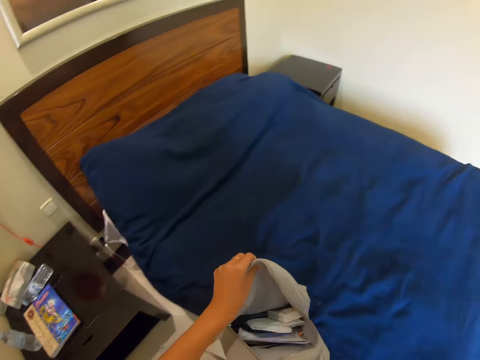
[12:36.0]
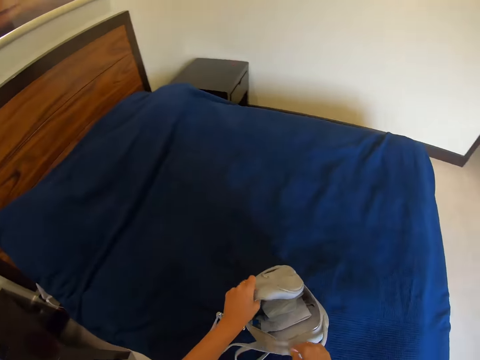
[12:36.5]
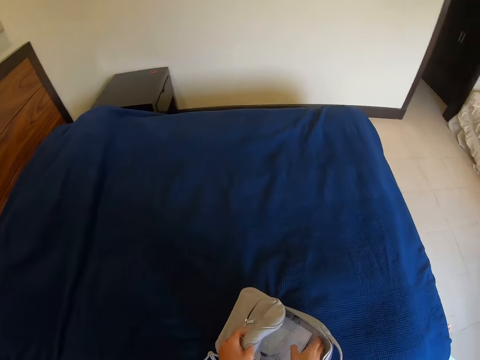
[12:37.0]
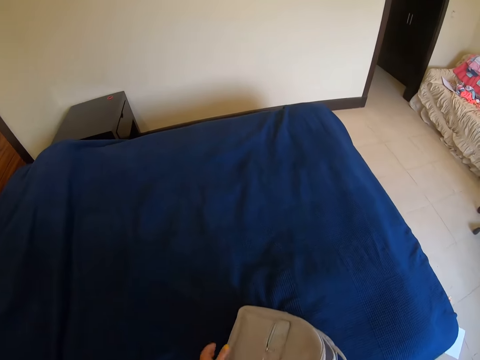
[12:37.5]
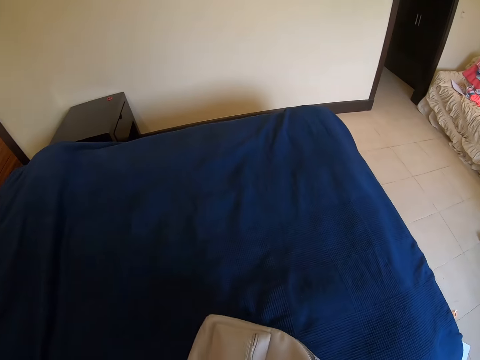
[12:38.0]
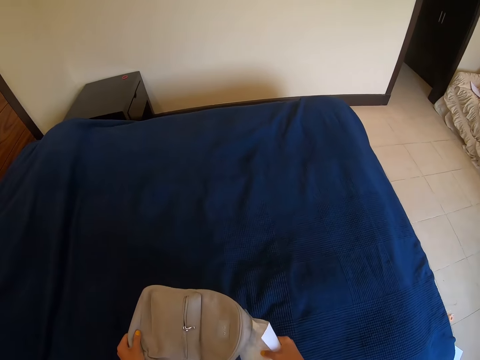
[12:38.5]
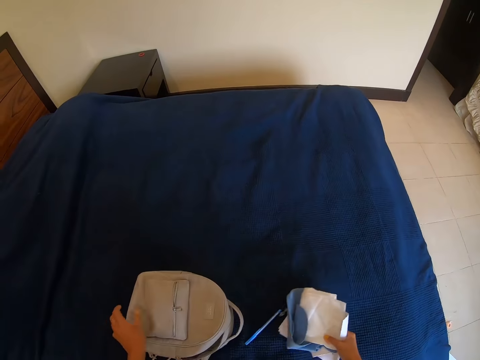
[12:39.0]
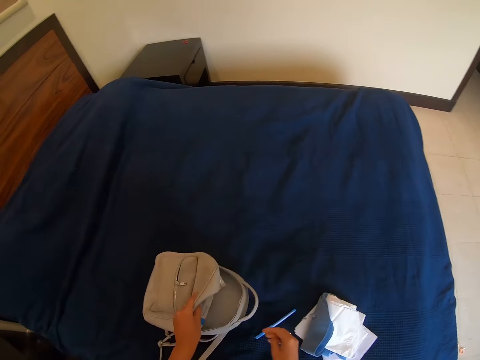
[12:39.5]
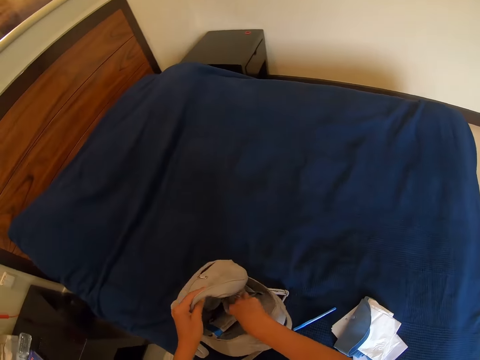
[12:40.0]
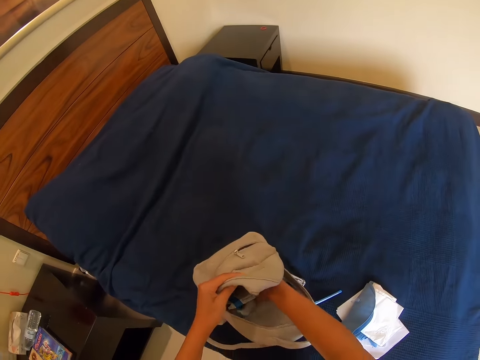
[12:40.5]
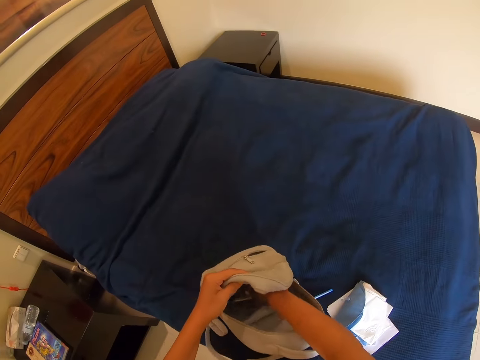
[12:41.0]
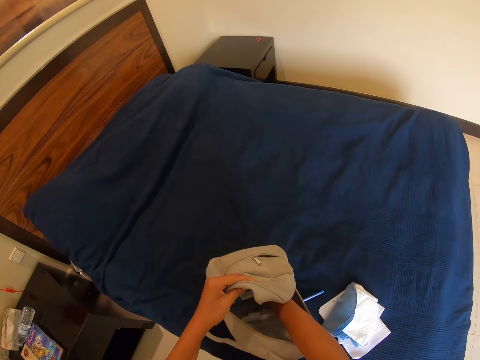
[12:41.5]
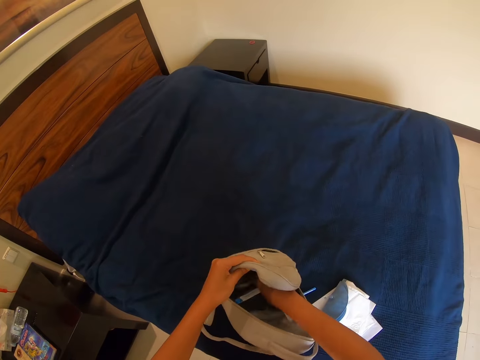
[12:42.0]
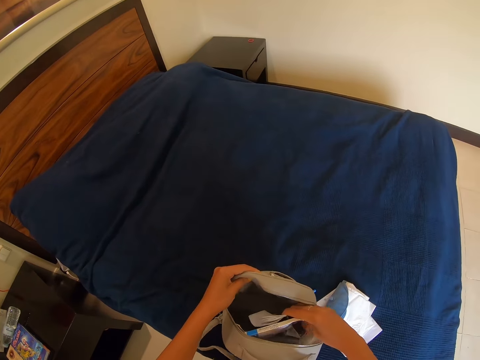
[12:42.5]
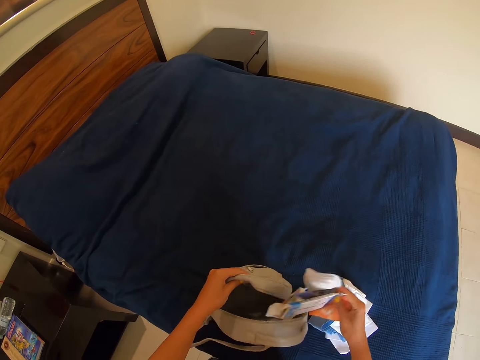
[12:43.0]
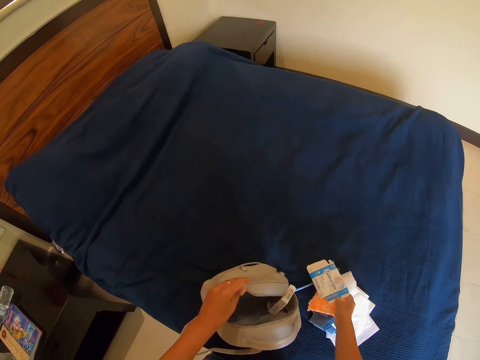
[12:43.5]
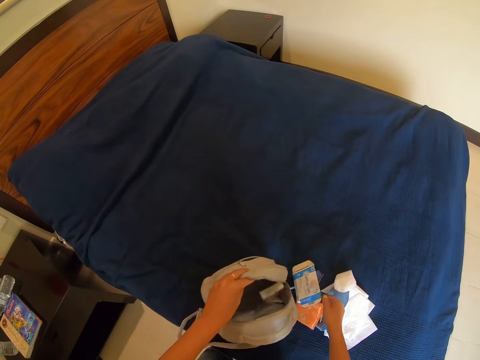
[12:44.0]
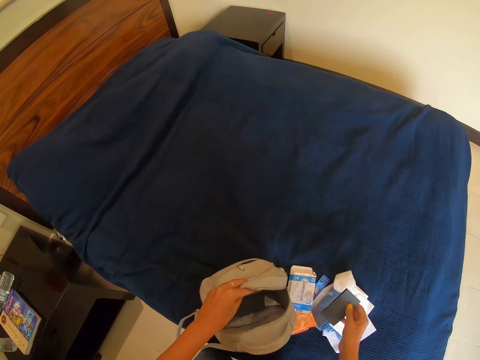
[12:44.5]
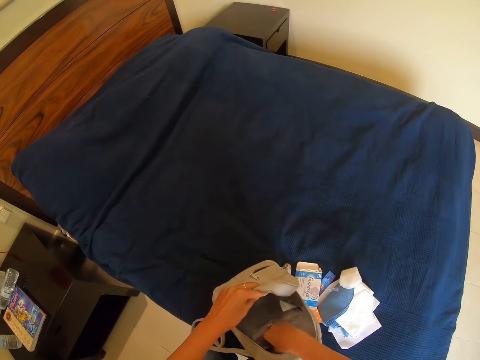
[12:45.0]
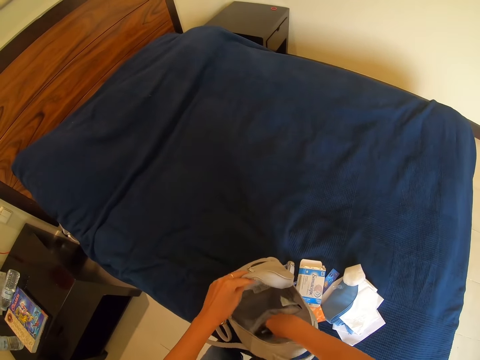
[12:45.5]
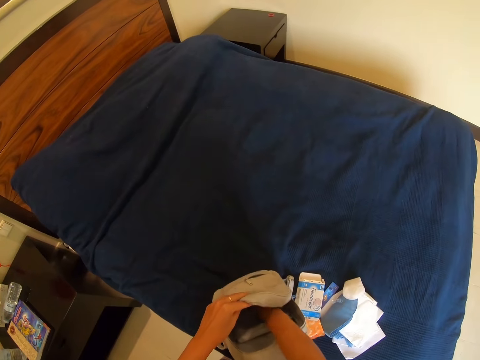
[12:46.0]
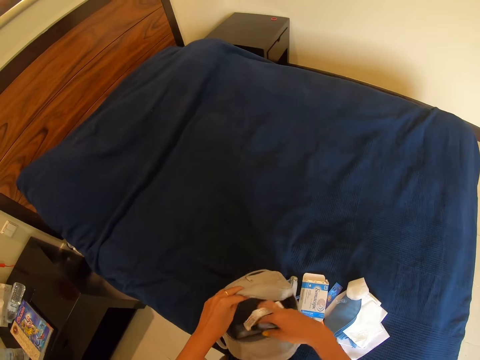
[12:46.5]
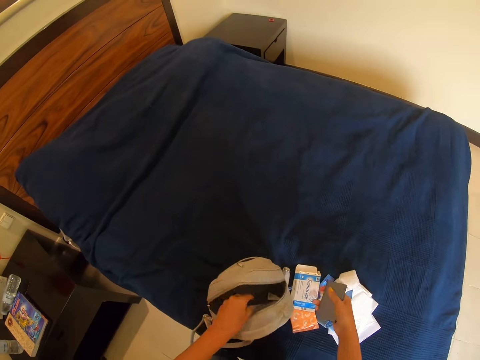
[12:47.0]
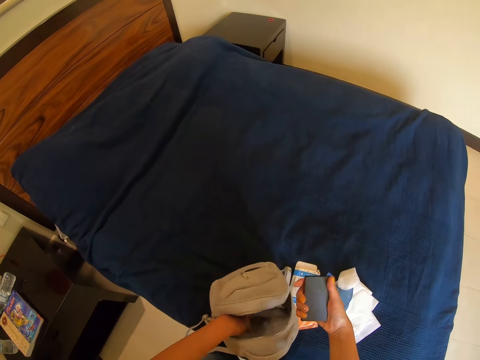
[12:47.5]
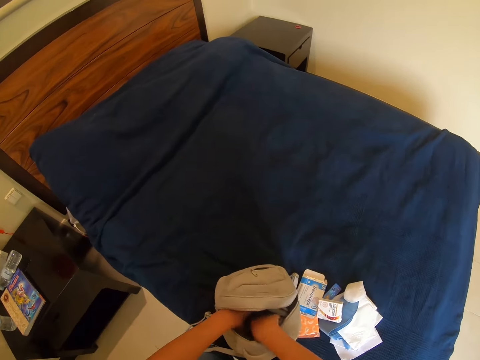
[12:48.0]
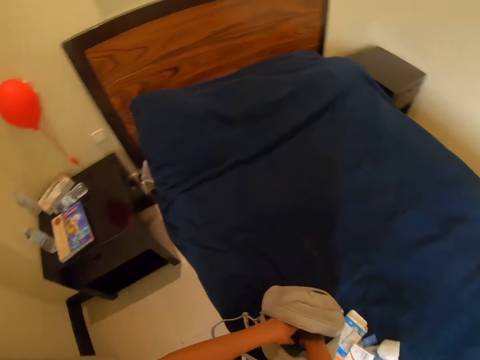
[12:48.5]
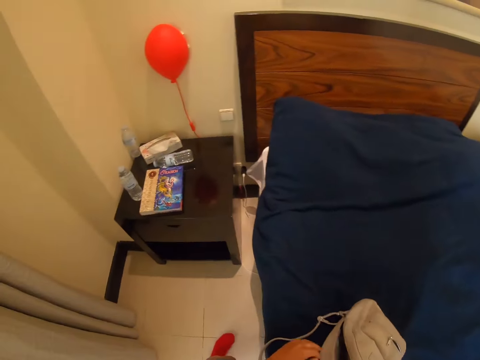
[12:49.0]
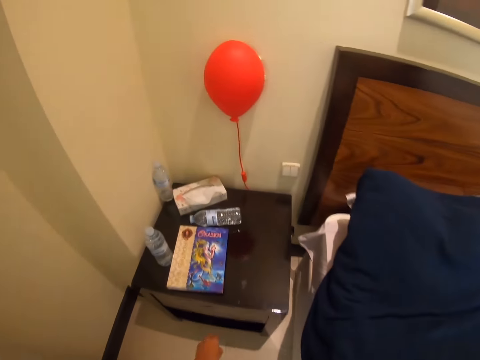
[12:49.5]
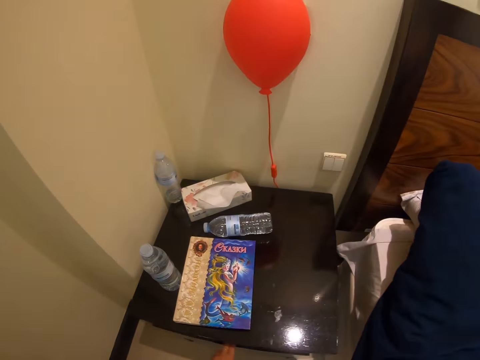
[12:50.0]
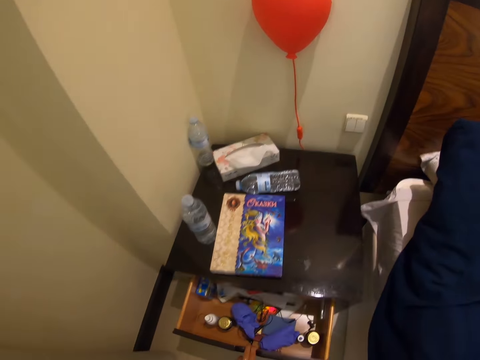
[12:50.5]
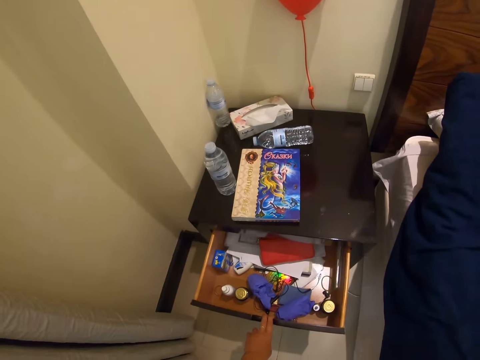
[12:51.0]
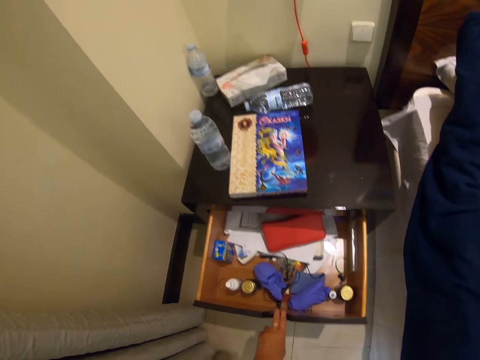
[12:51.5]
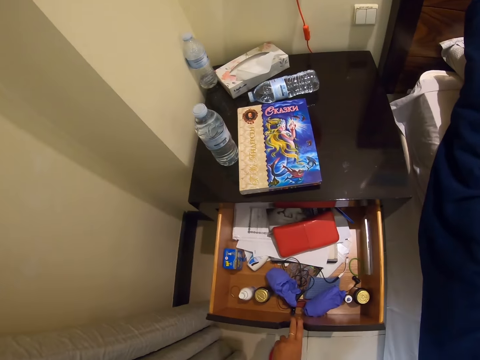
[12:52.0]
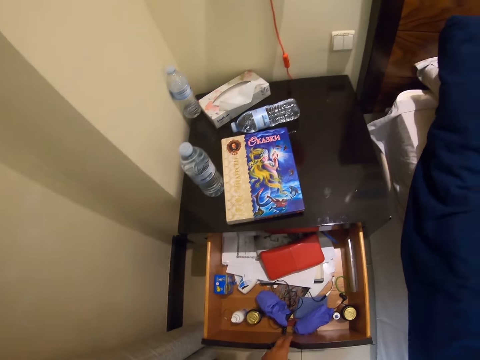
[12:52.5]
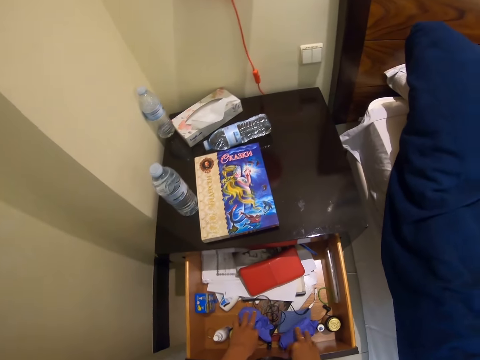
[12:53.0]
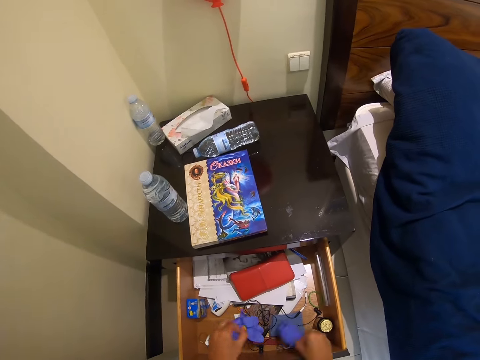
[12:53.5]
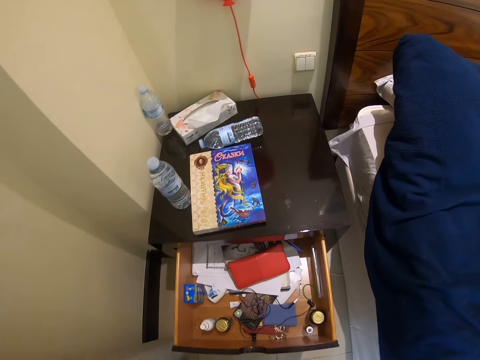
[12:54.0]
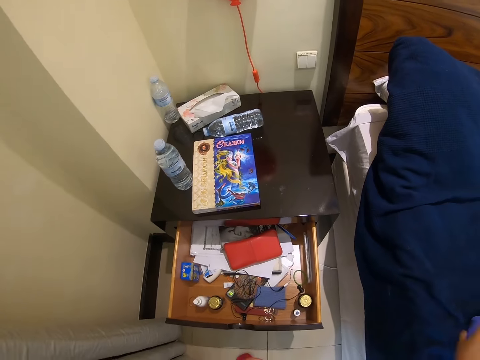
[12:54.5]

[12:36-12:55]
The camera wearer looks in the bag. They remove papers from the bag. They look in the drawer. They open the drawer.

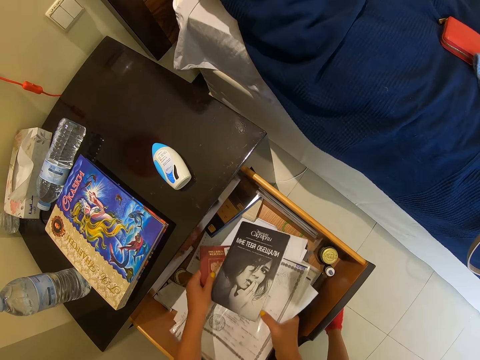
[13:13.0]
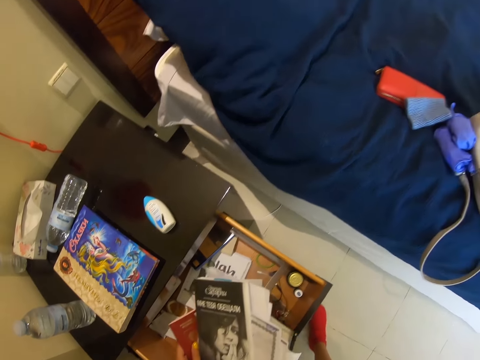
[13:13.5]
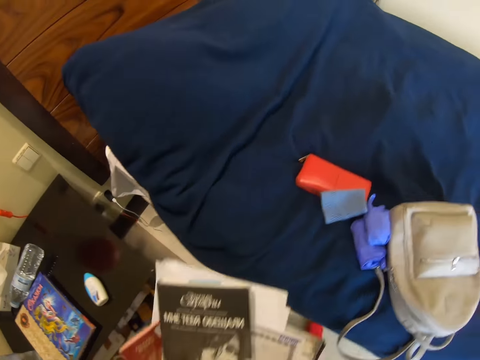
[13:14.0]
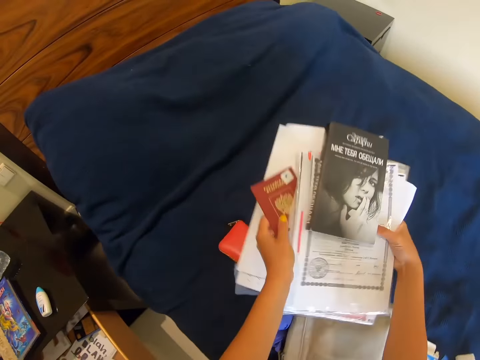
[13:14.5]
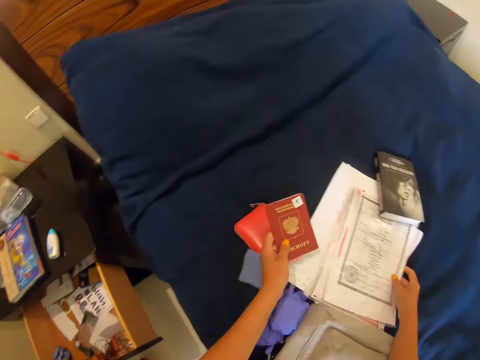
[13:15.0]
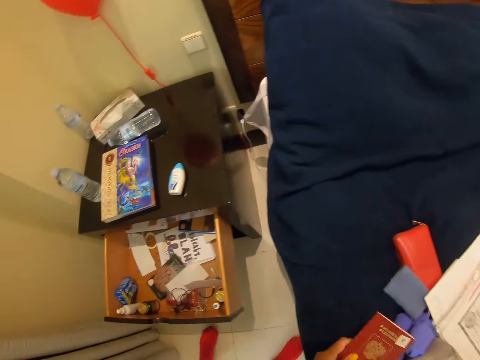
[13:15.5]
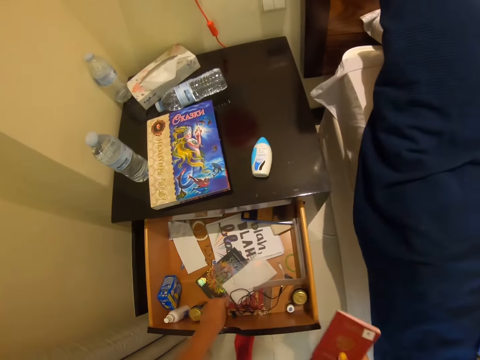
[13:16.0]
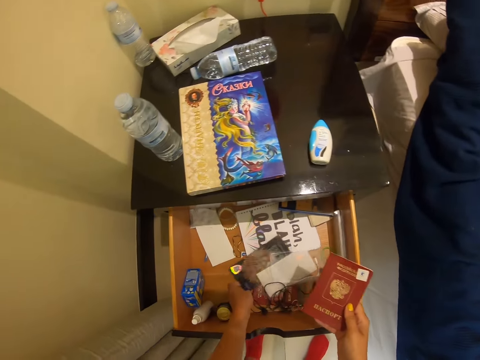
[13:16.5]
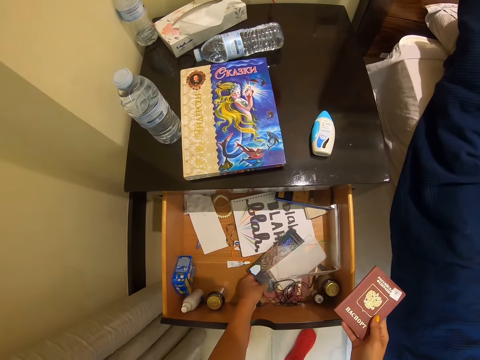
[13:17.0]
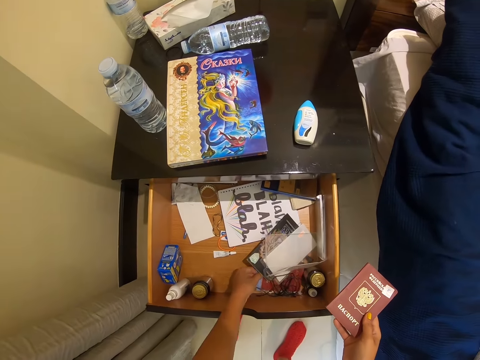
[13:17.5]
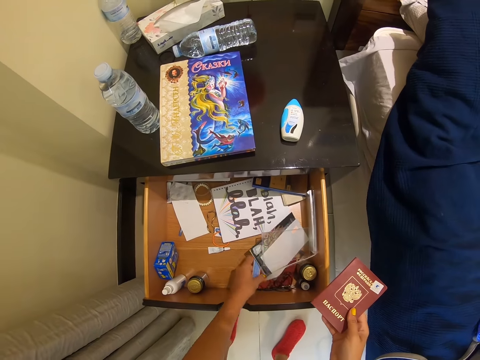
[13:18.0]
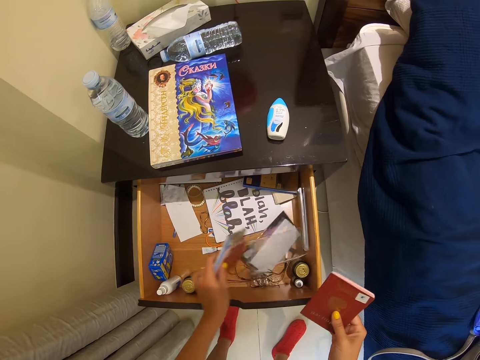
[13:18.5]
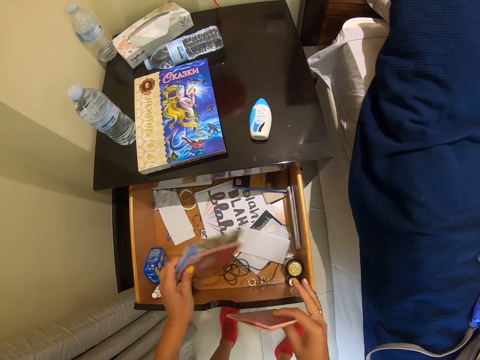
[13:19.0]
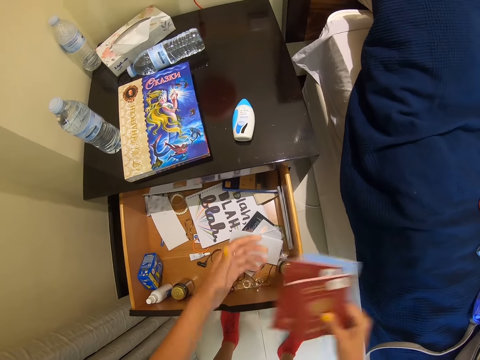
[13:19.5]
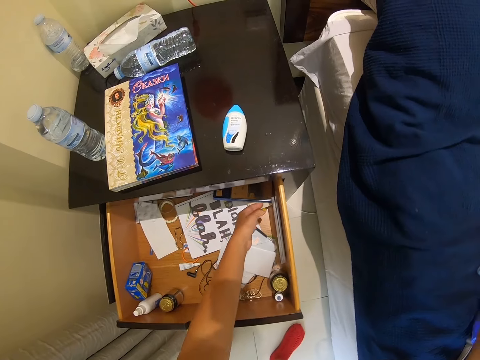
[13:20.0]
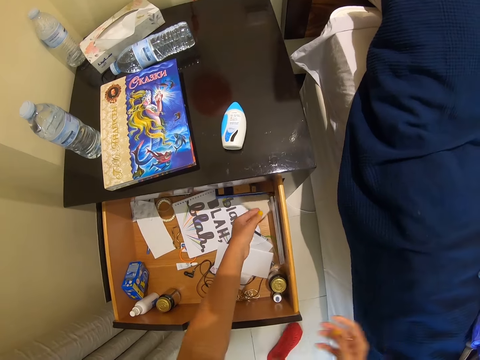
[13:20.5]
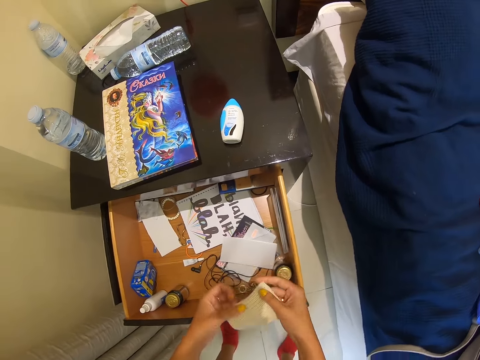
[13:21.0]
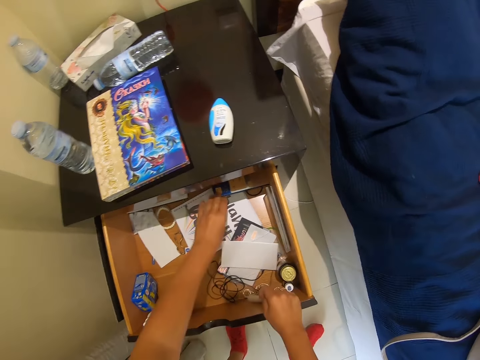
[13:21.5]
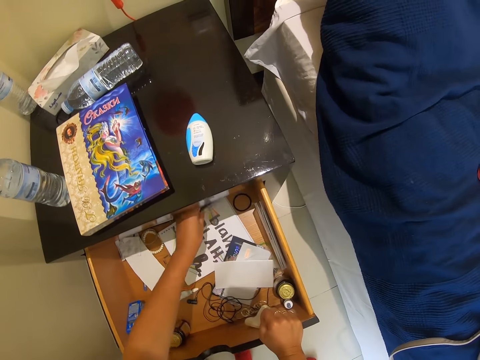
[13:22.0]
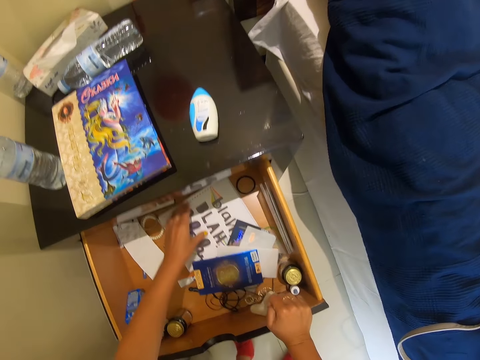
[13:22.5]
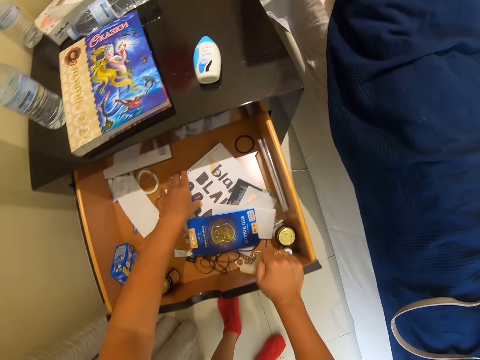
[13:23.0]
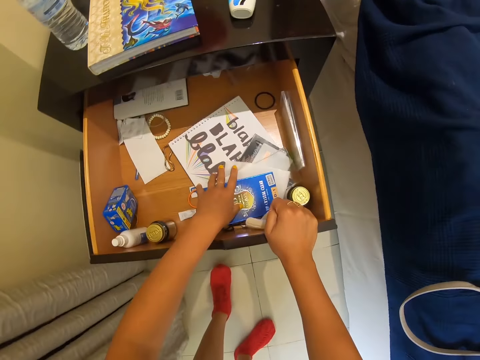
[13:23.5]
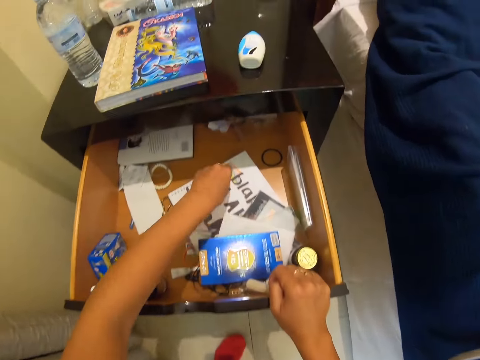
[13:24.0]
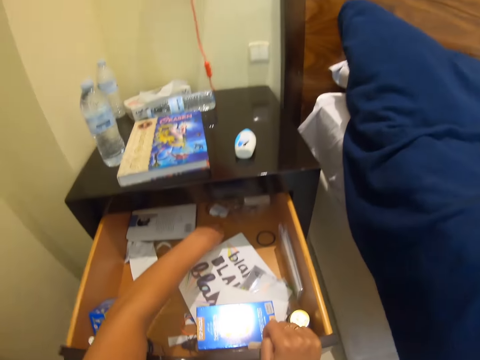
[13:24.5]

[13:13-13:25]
The camera wearer puts the papers or book on the bed. They look in the drawer.
